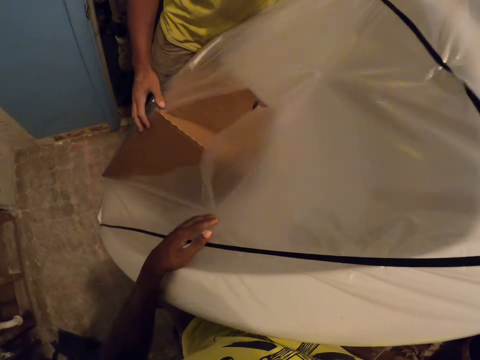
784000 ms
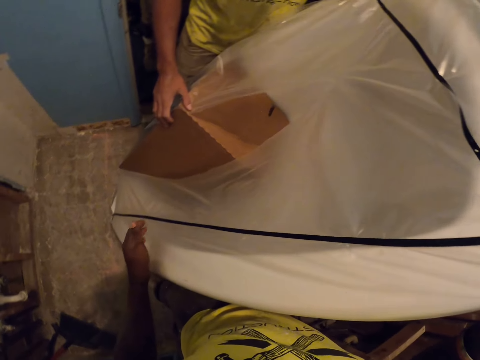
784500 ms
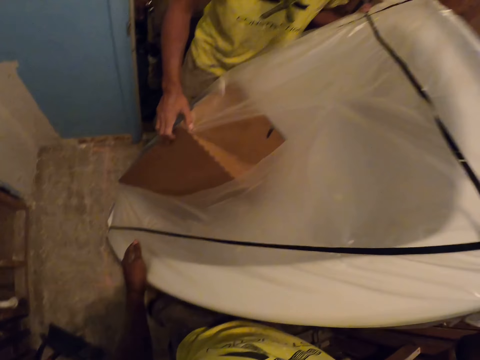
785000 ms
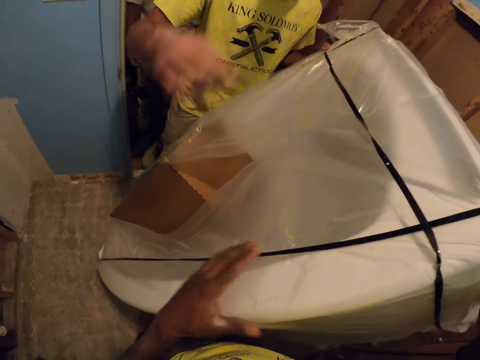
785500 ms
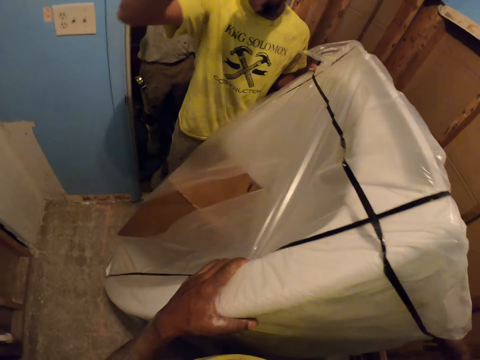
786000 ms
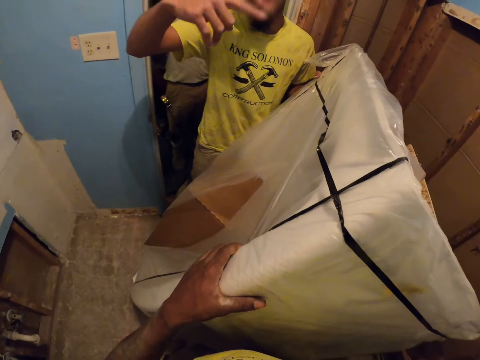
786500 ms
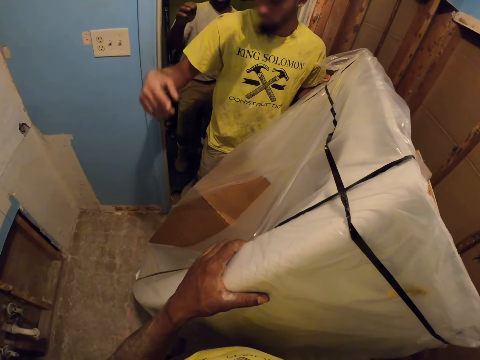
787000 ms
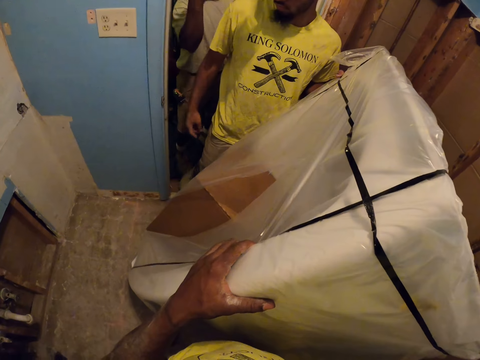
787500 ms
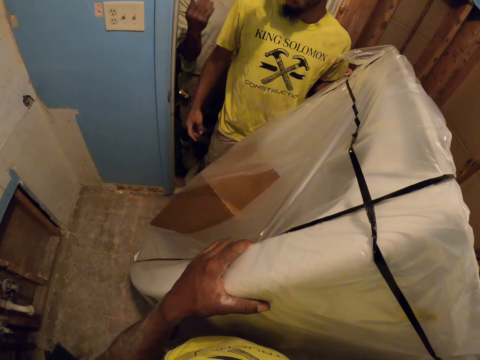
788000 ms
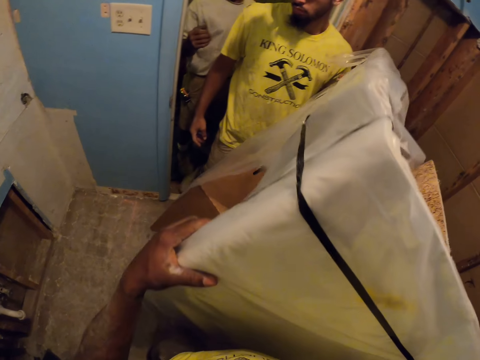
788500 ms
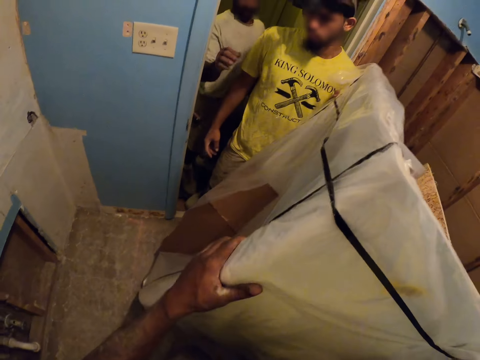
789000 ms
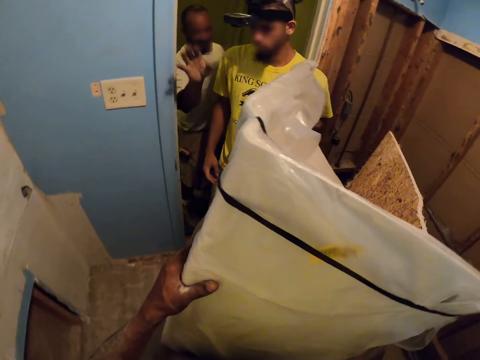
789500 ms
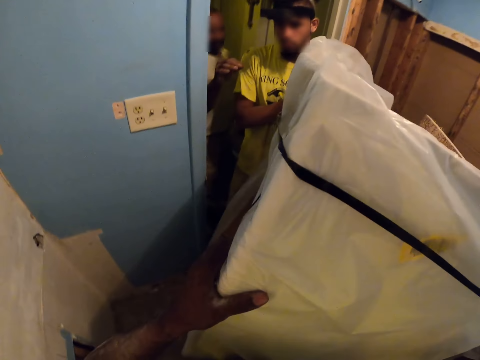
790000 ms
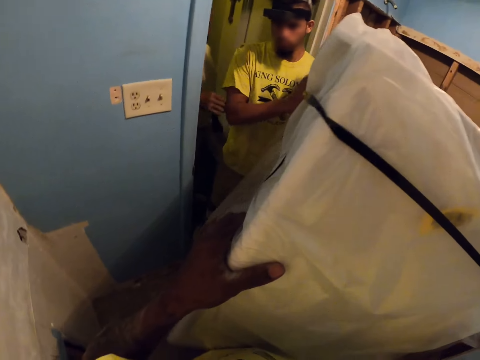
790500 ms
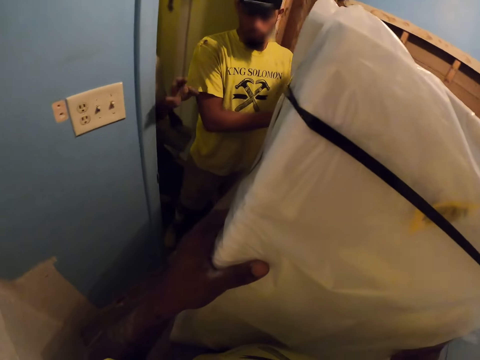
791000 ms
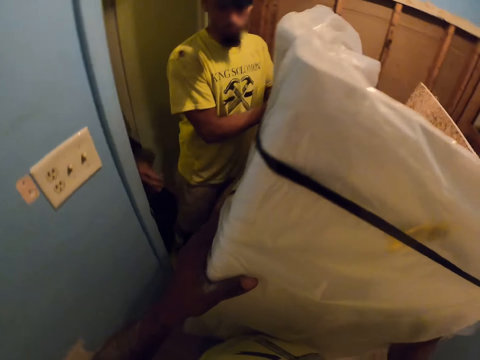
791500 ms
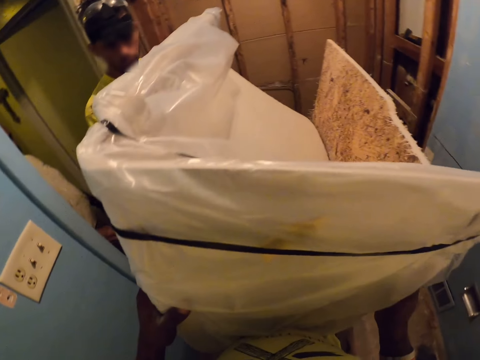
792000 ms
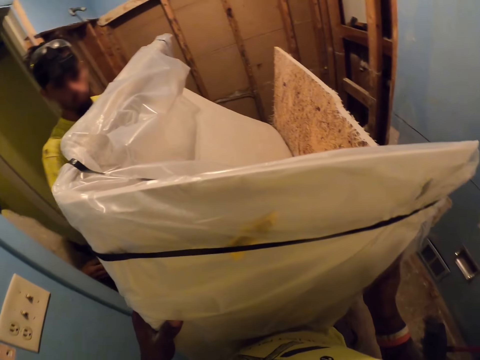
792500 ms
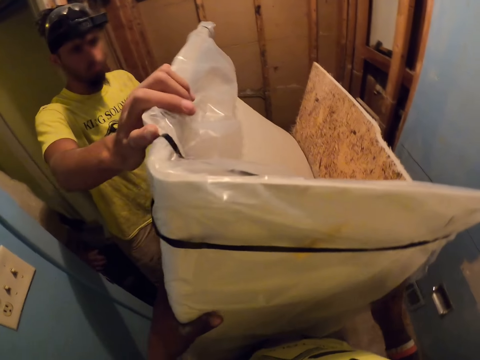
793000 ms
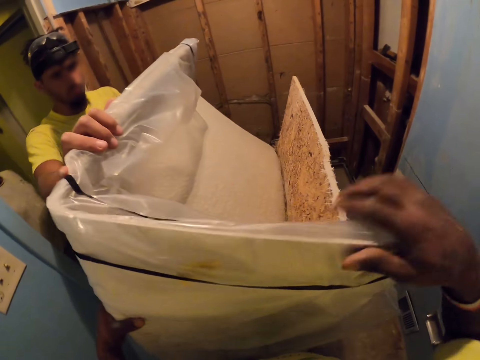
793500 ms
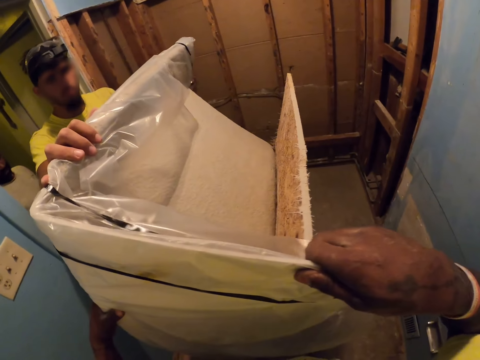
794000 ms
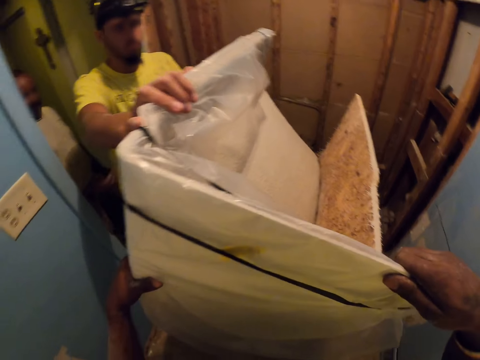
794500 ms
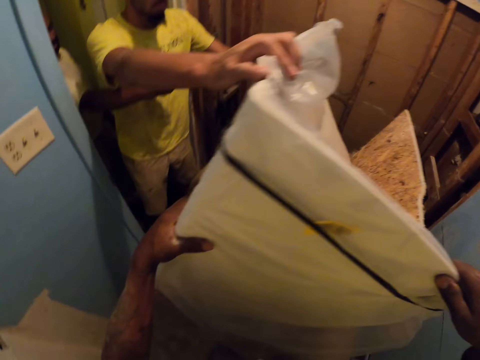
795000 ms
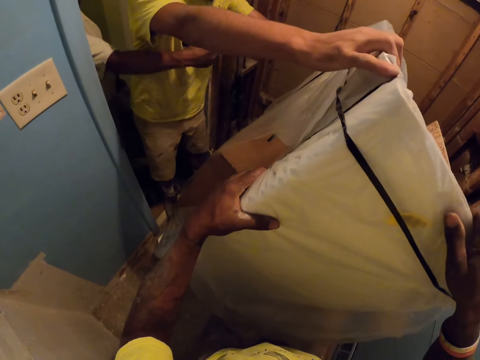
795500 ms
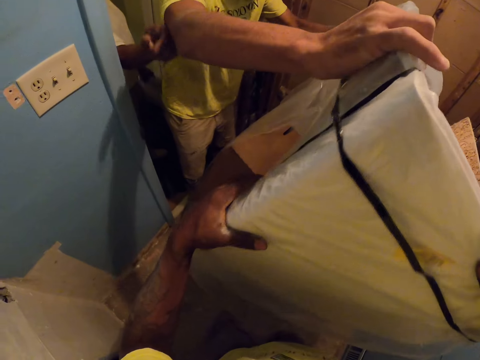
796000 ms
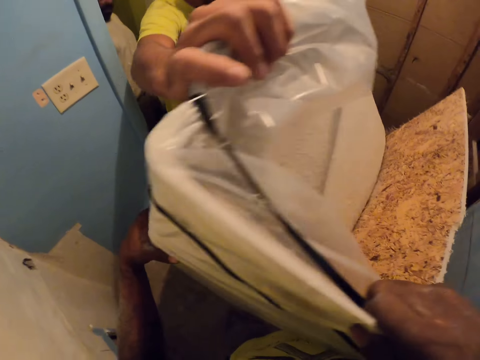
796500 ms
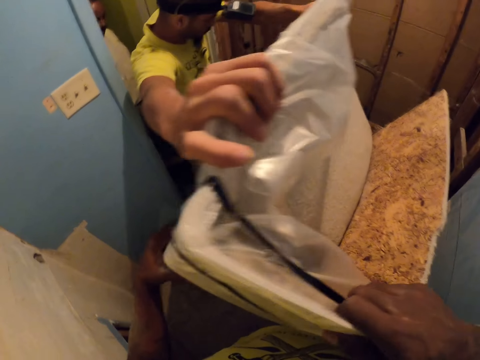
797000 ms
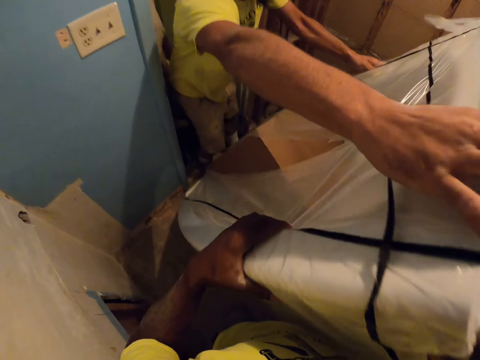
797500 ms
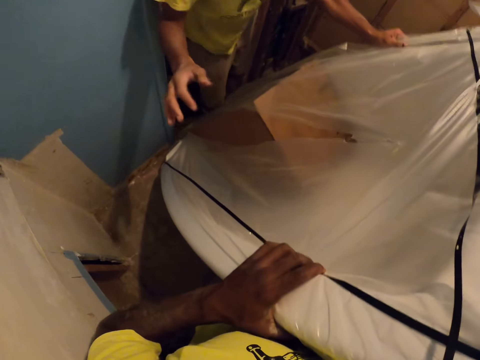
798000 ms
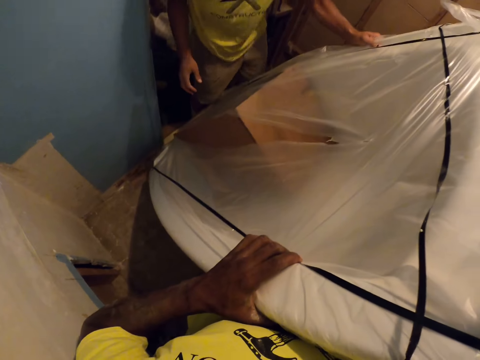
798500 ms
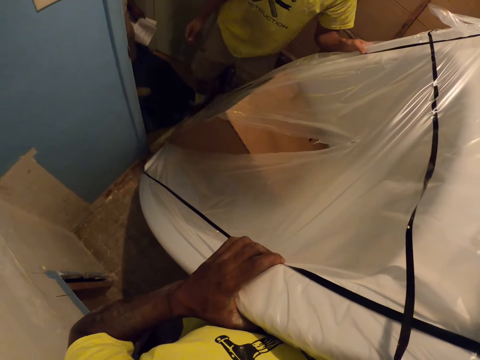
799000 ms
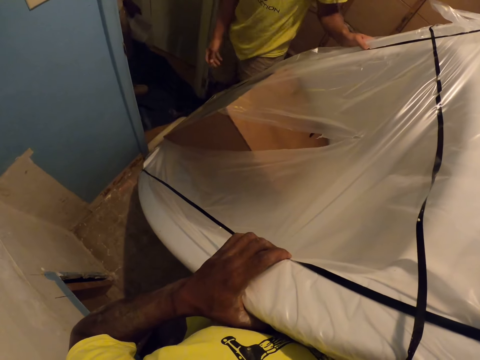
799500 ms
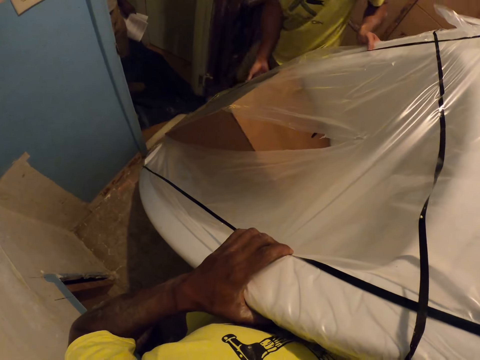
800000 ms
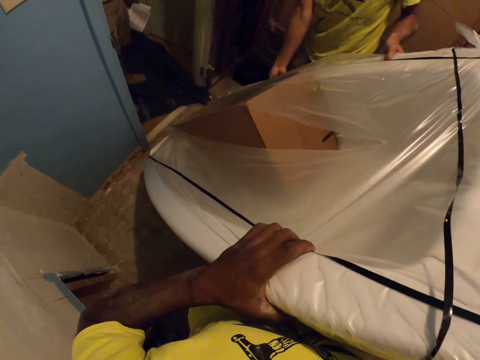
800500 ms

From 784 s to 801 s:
A carpenter touches another box in the bathtub with his right hand. The camera wearer adjusts the position of the bathtub. They stare at the bathtub. They adjust the position of the bathtub with the carpenter.

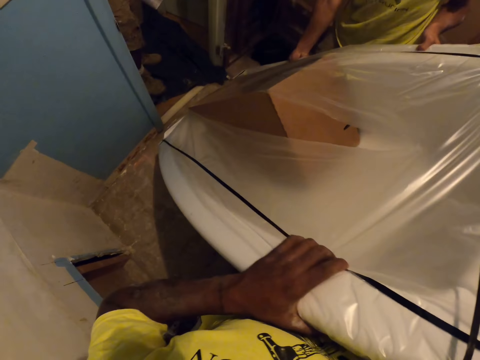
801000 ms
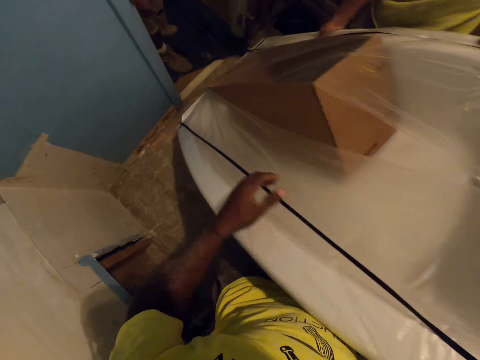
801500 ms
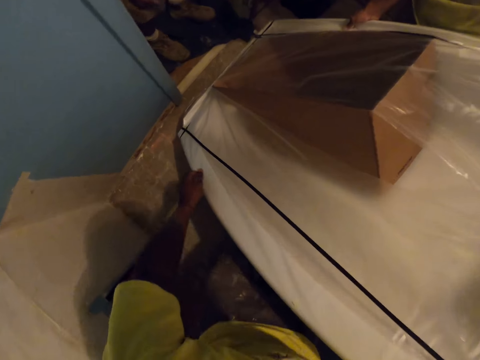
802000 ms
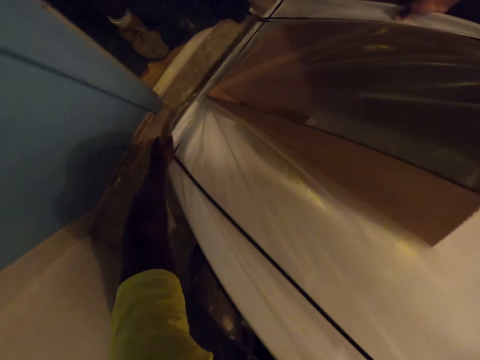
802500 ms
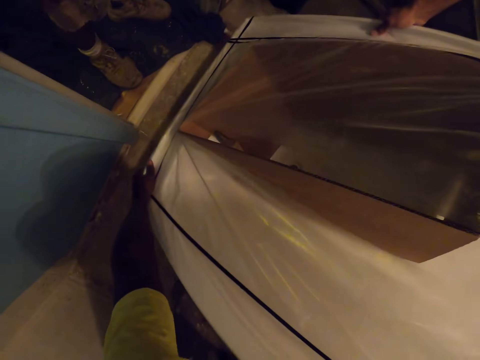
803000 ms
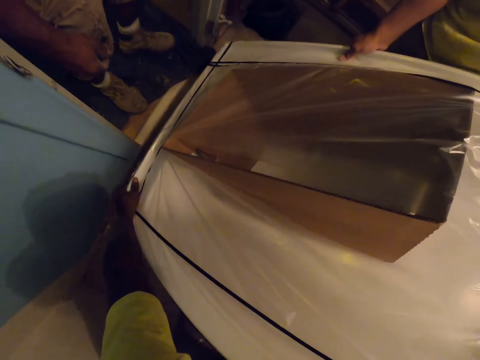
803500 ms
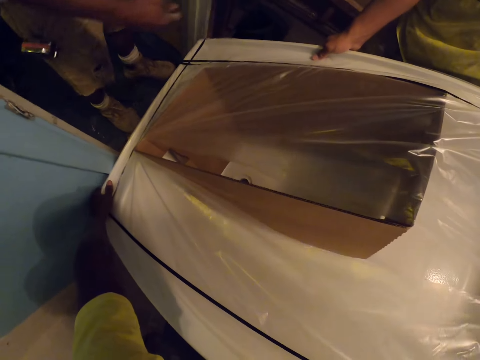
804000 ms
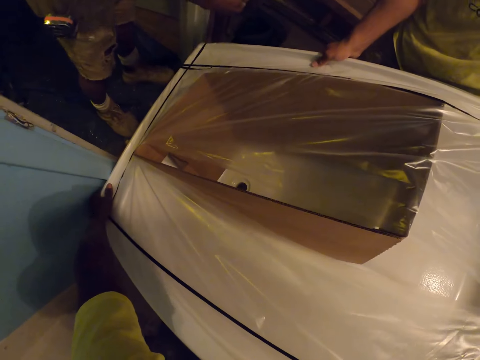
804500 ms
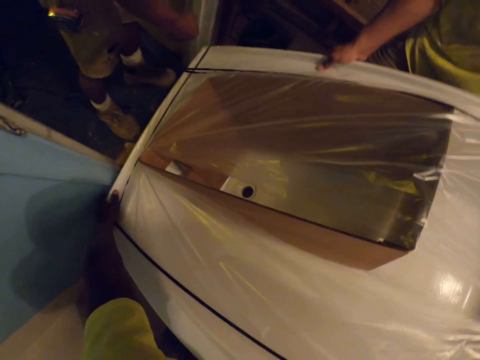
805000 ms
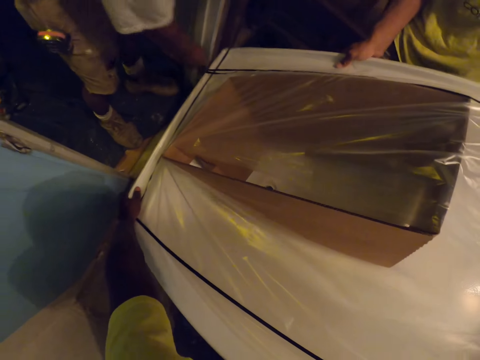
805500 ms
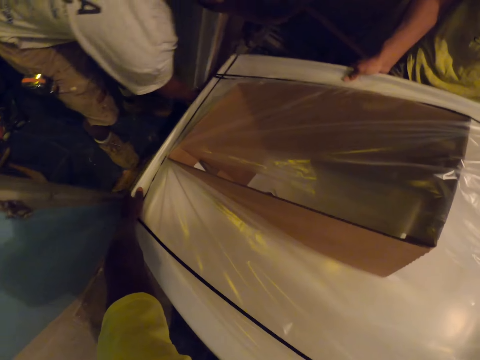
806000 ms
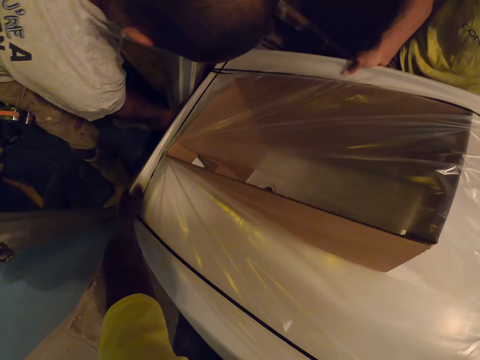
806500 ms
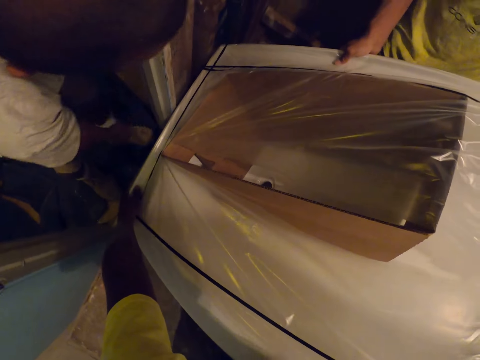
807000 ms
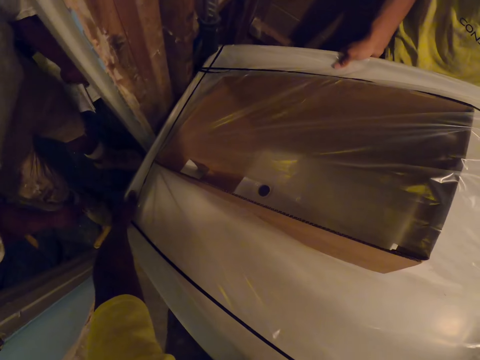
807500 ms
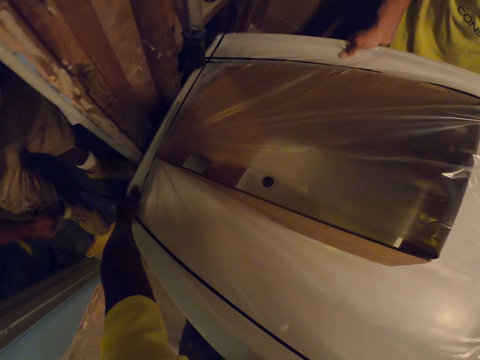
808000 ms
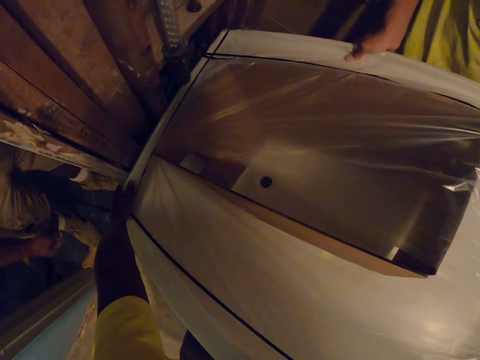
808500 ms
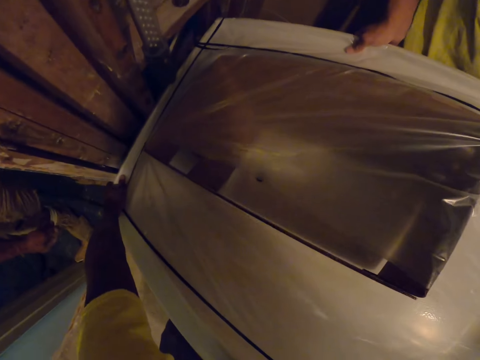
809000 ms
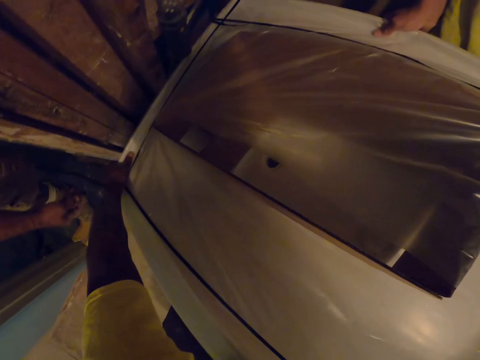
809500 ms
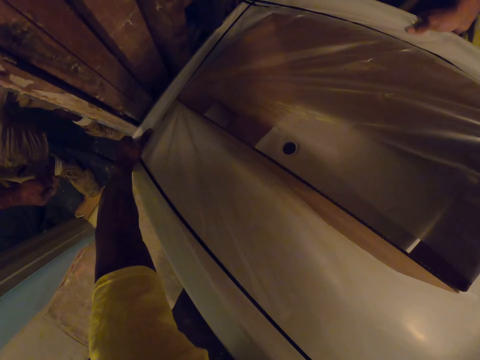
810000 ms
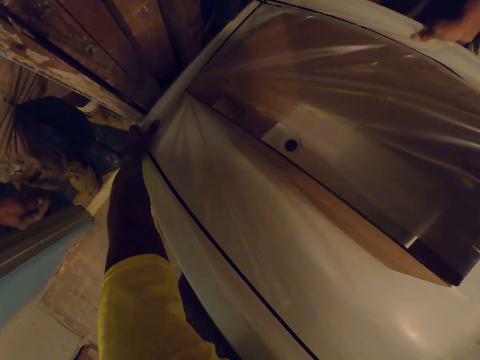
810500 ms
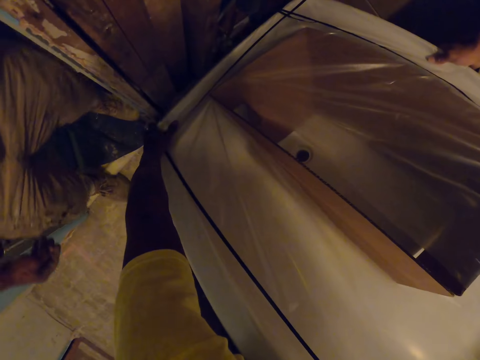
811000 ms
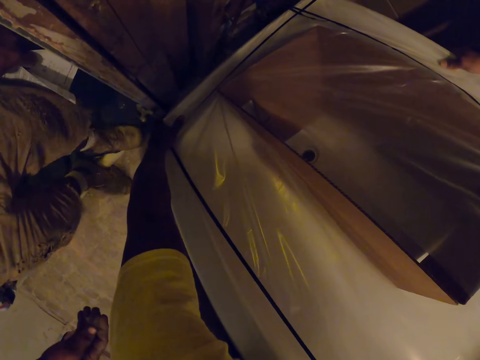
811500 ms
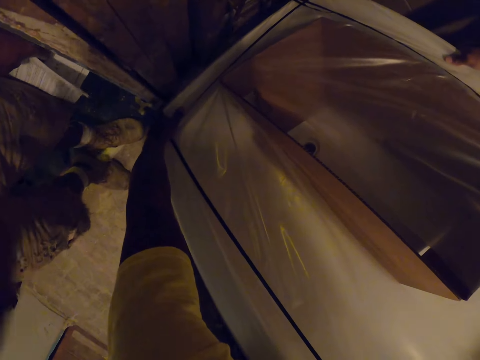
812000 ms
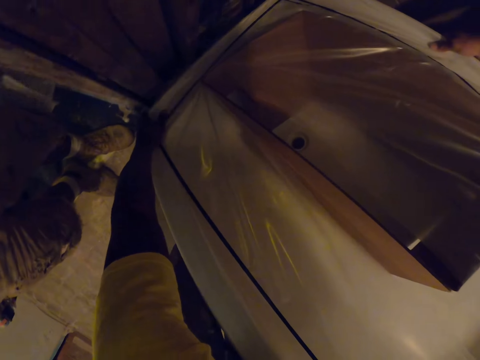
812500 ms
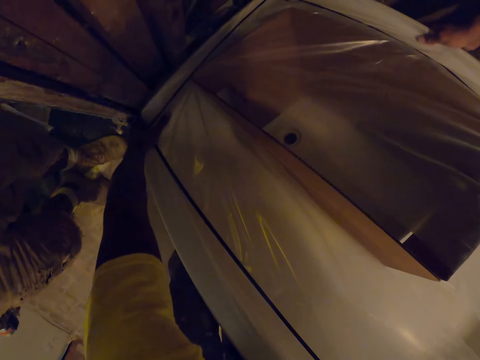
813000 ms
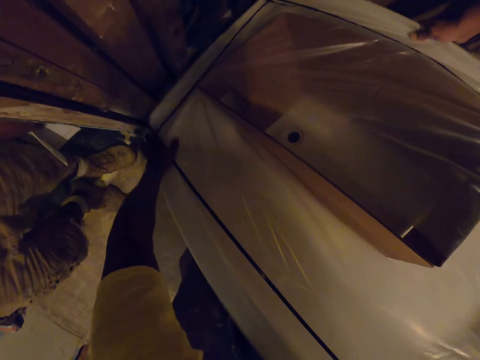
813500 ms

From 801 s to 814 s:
The camera wearer touches a wall with his right hand. He stares at the bathtub.
